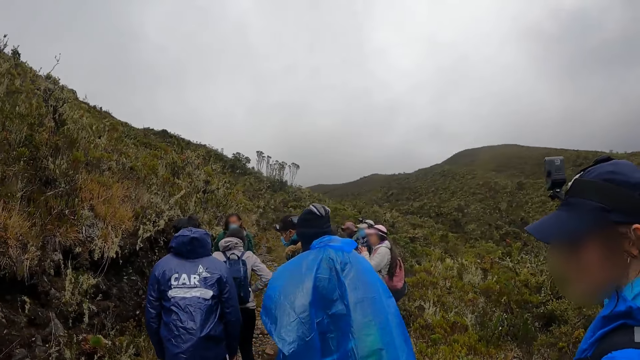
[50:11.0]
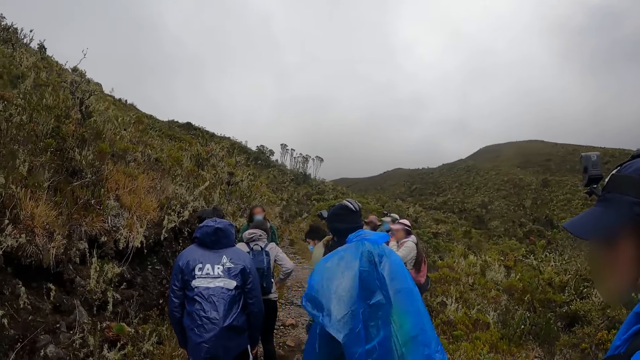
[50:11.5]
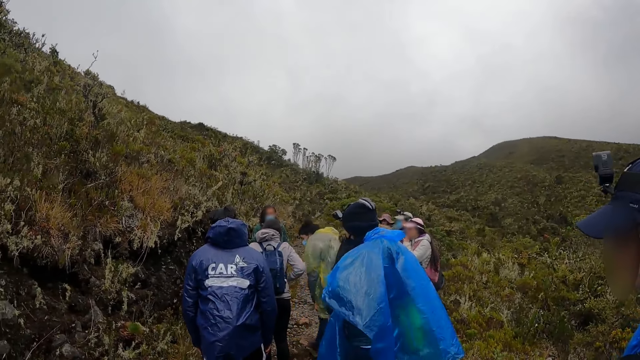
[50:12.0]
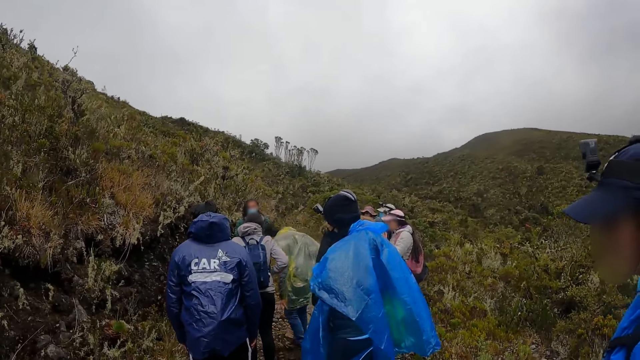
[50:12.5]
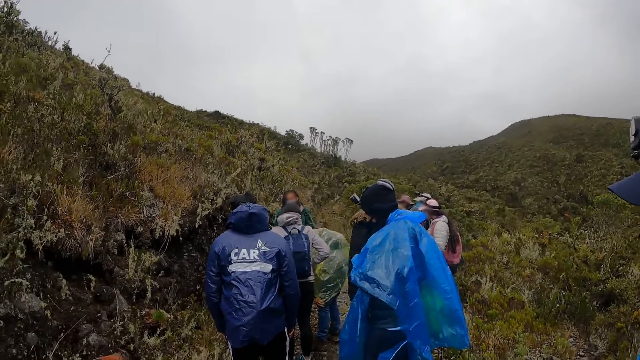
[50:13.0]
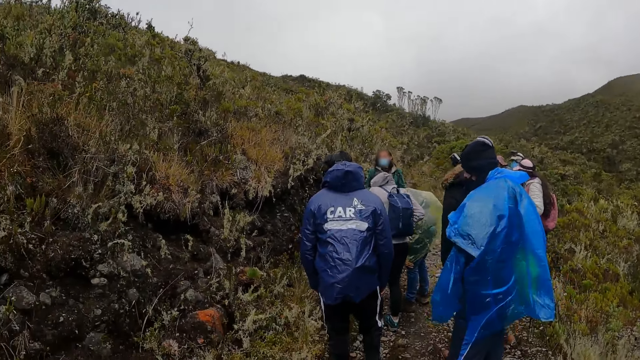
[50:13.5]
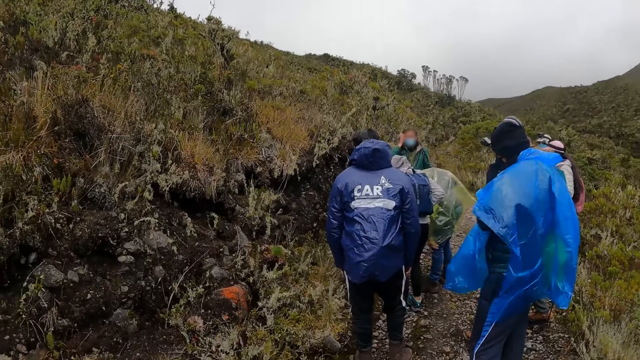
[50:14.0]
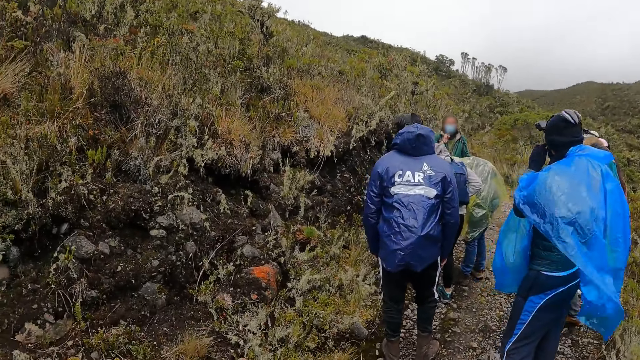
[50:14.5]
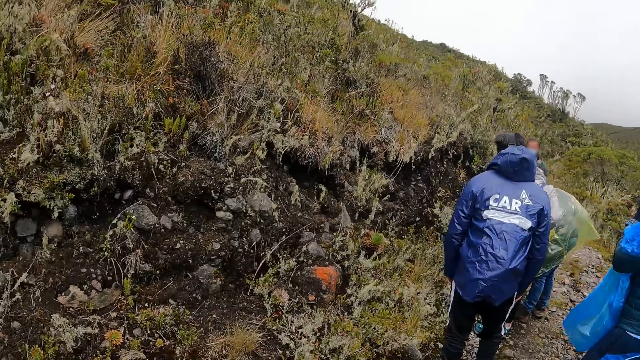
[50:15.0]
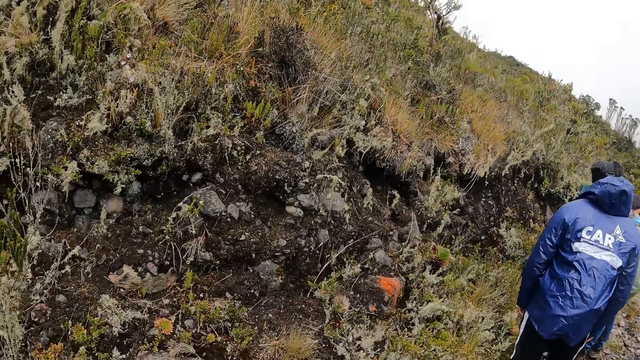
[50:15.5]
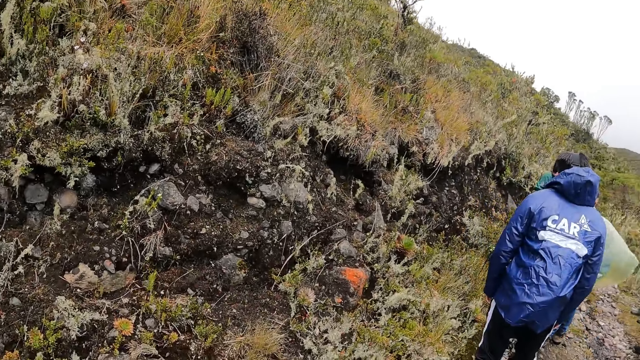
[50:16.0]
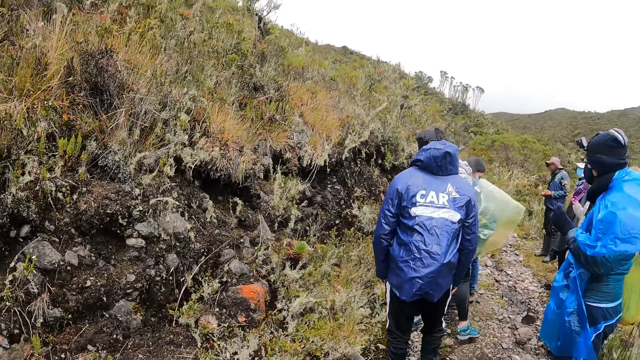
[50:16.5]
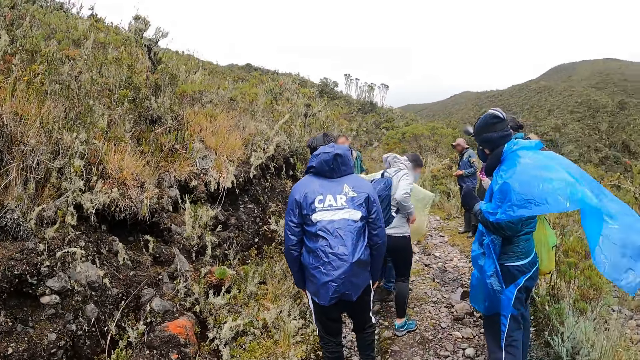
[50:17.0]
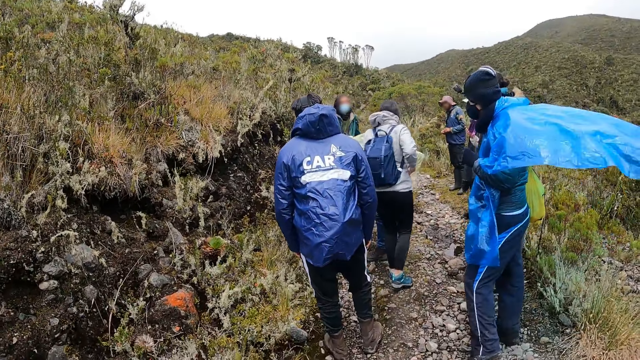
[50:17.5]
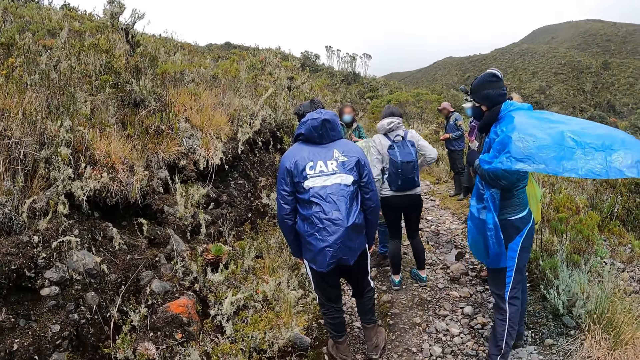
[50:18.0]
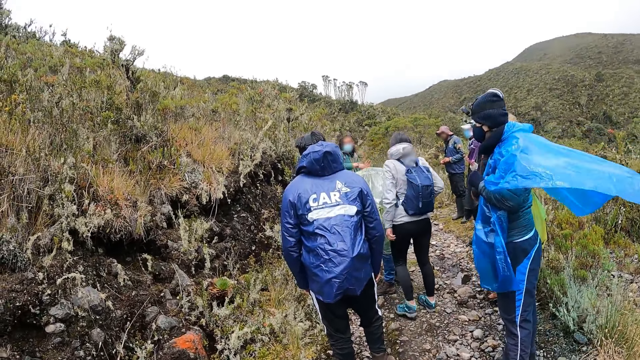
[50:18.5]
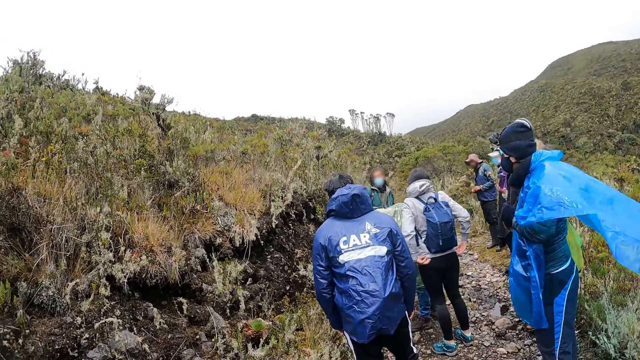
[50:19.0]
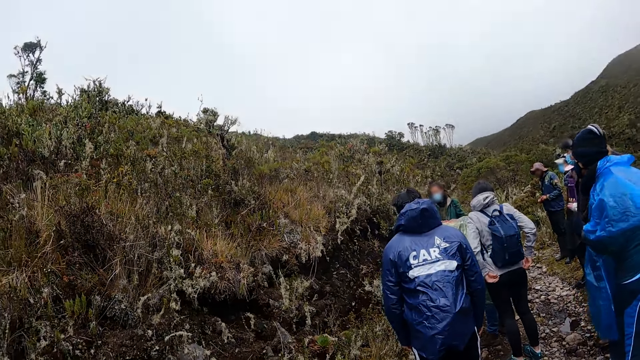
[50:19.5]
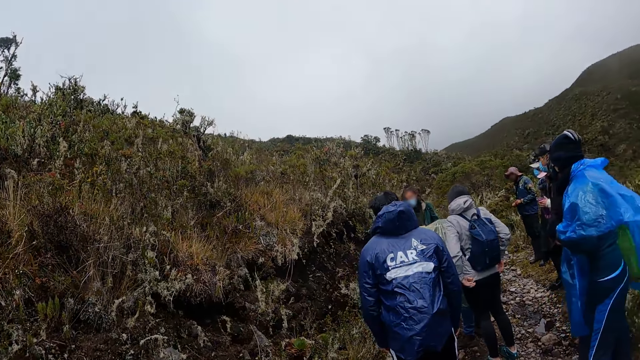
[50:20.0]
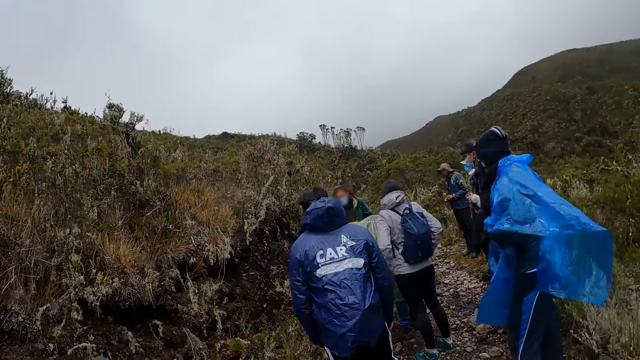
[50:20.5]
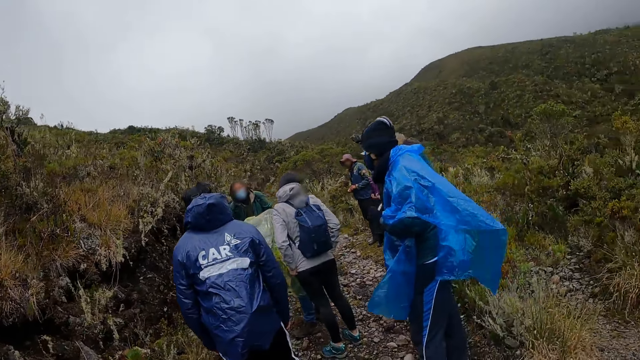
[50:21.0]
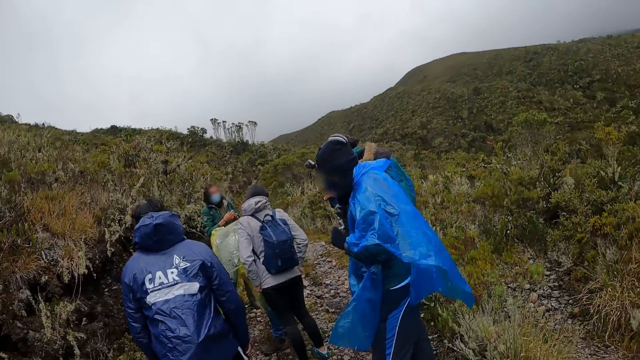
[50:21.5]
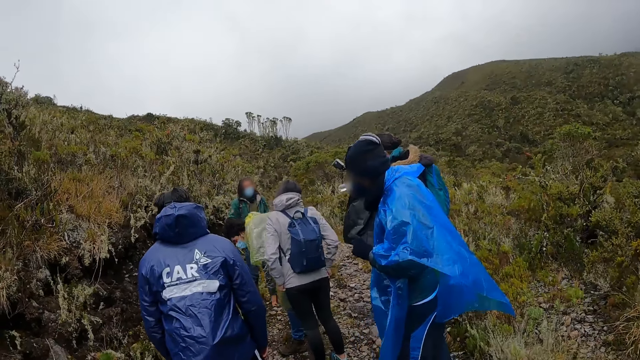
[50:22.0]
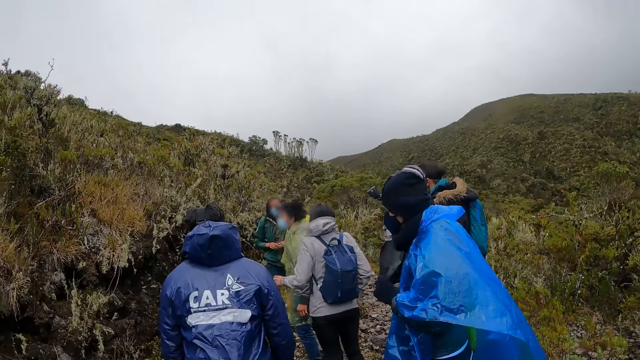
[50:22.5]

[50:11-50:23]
The man gestures with both hands.

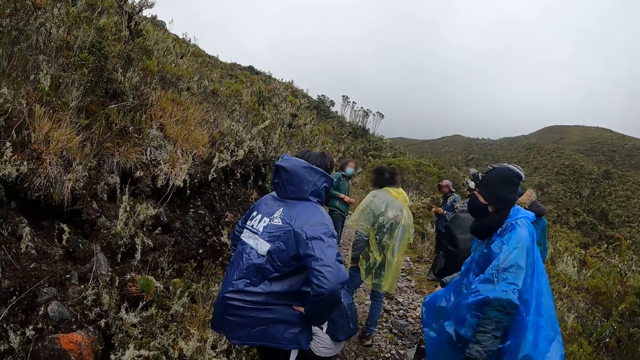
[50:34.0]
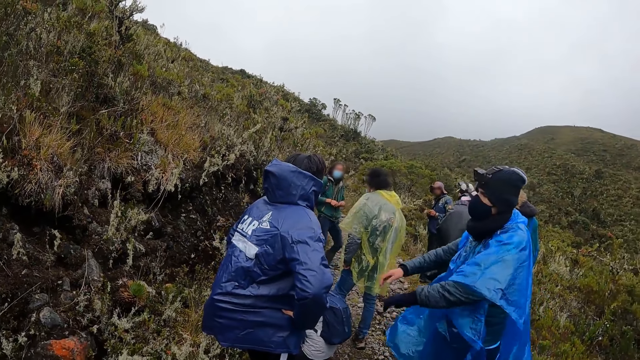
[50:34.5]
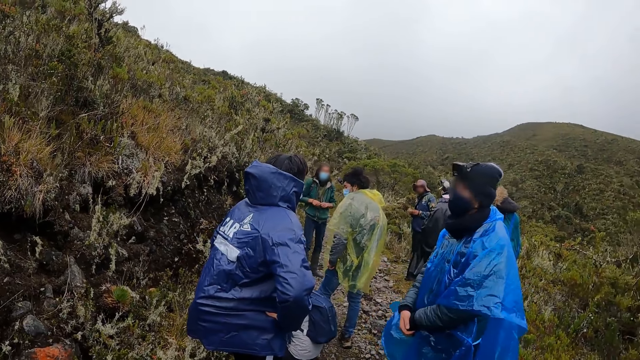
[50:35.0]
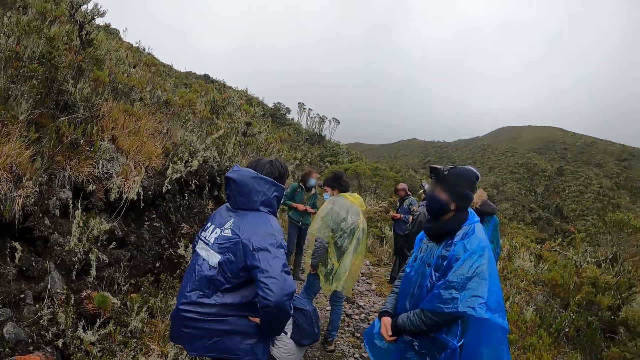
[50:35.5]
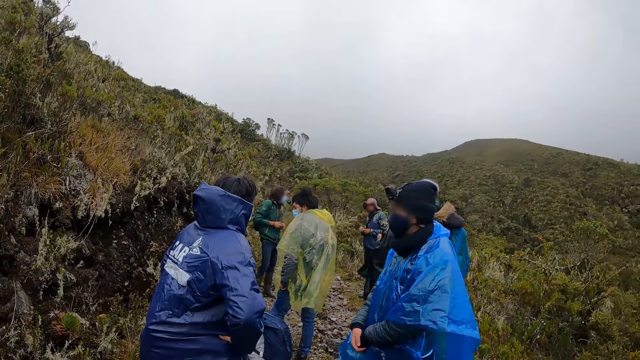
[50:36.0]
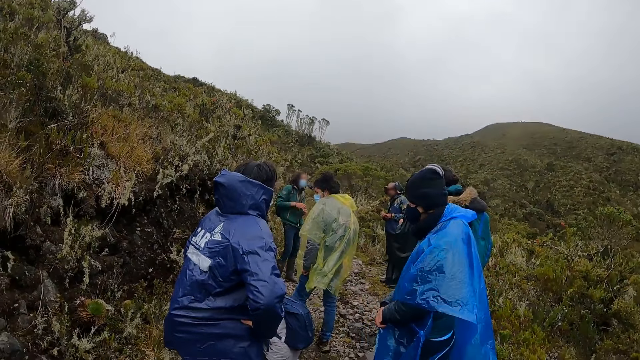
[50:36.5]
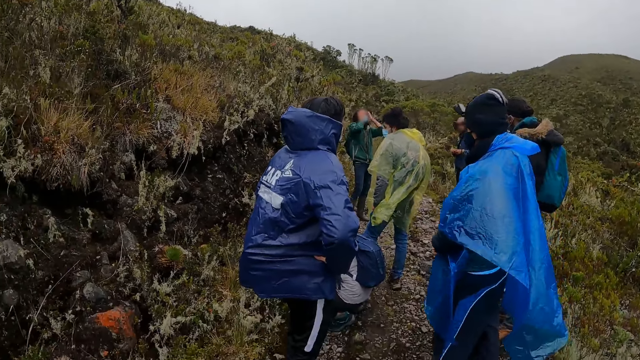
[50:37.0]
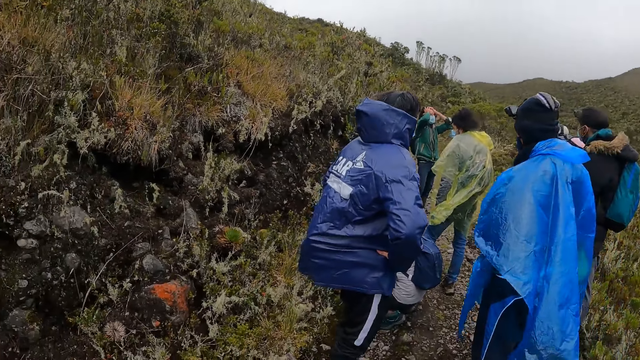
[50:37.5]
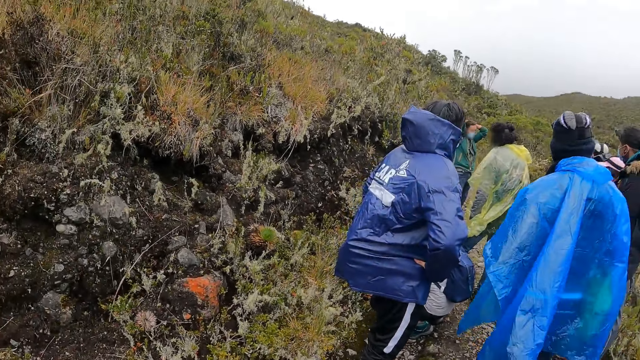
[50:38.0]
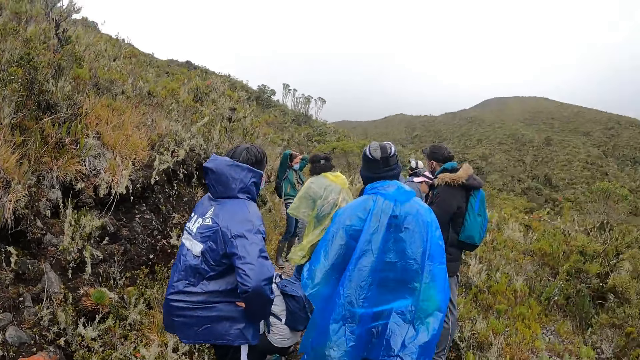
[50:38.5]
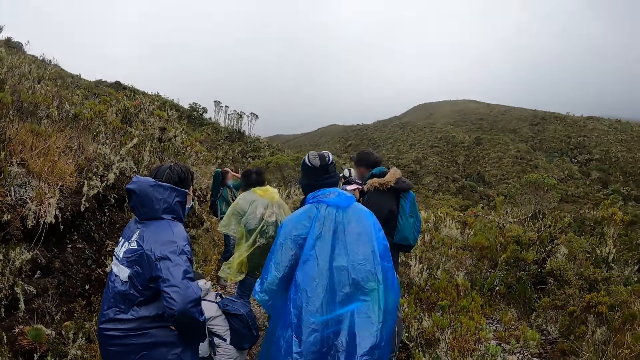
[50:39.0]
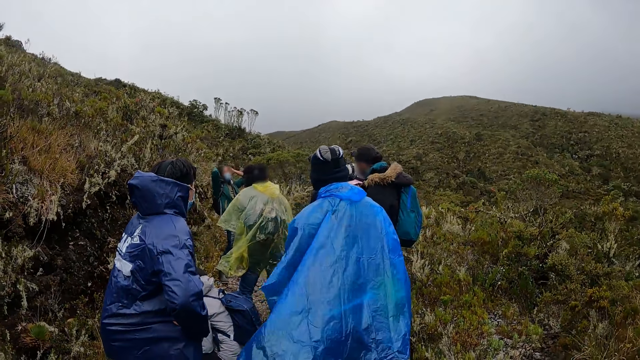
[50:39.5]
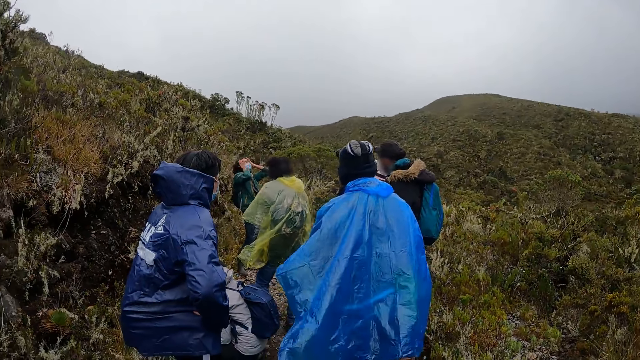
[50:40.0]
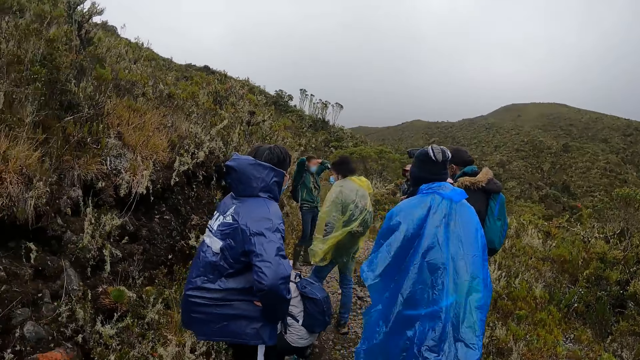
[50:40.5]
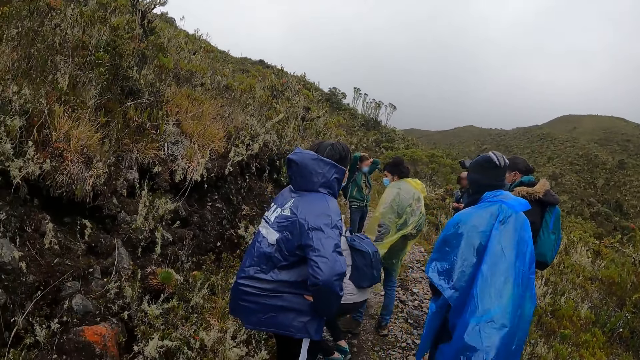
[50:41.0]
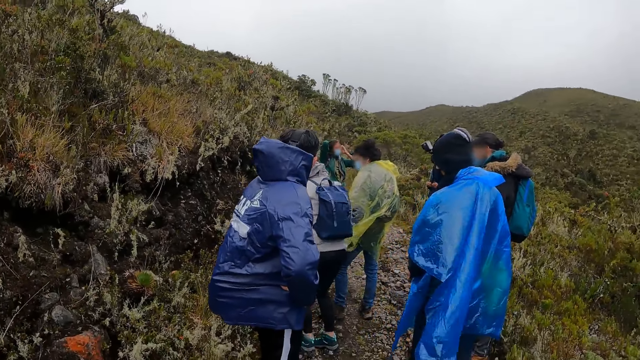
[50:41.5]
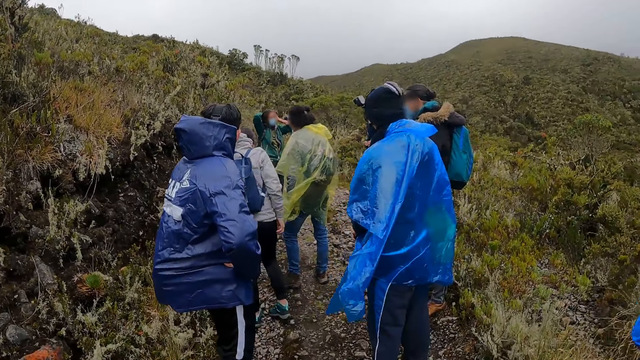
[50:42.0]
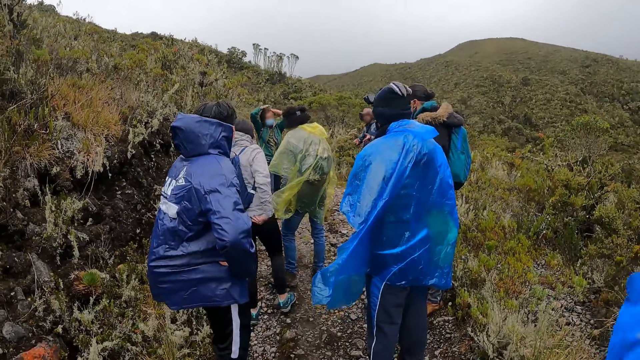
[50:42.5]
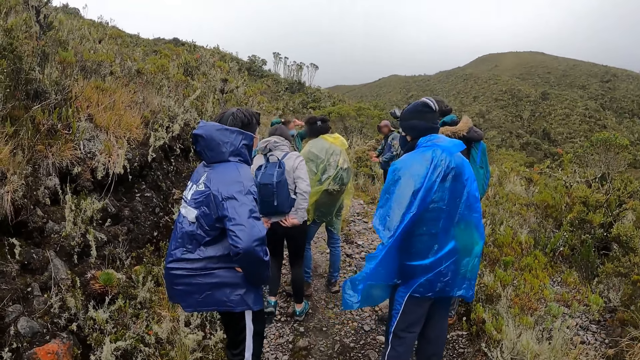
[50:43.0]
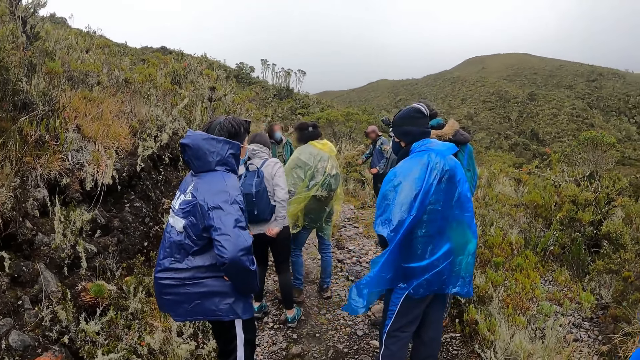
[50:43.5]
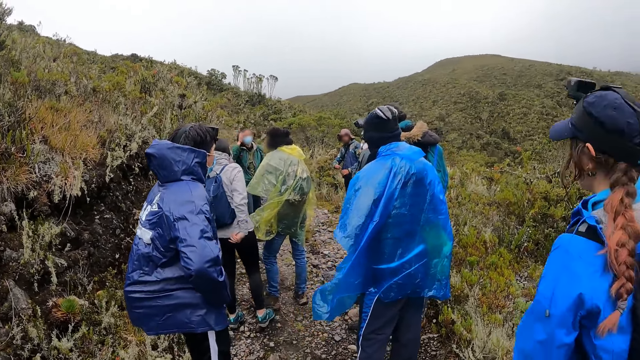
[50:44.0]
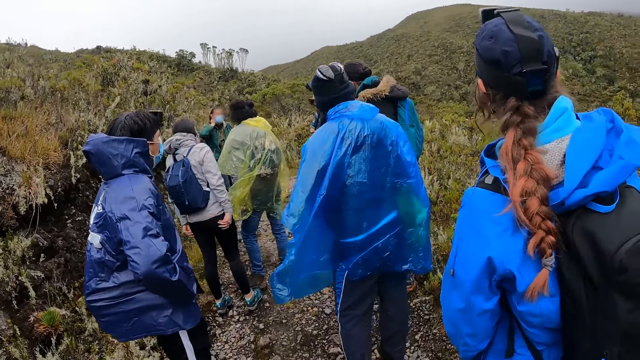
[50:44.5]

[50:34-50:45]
Someone talks to something.
